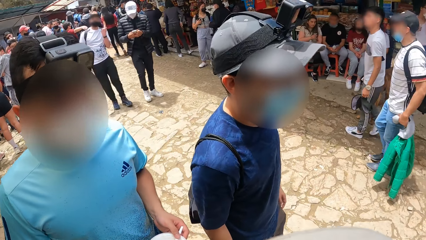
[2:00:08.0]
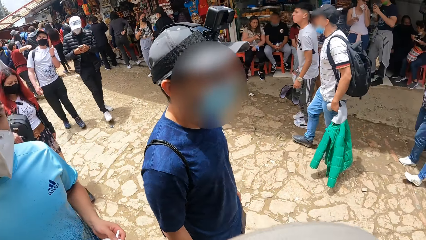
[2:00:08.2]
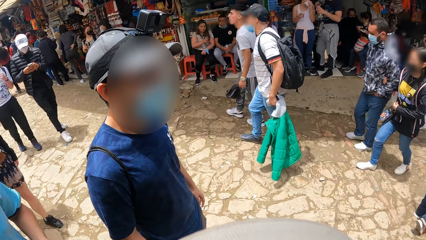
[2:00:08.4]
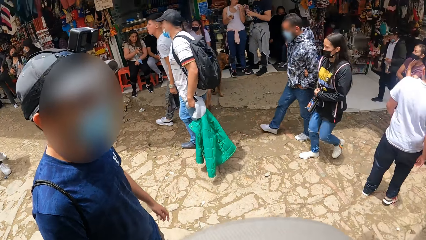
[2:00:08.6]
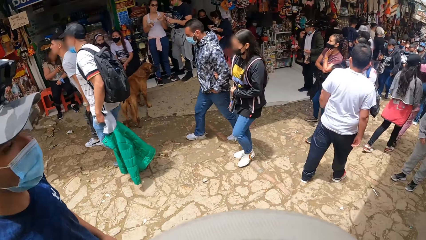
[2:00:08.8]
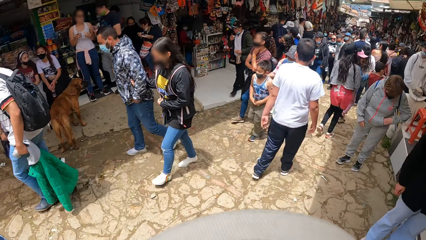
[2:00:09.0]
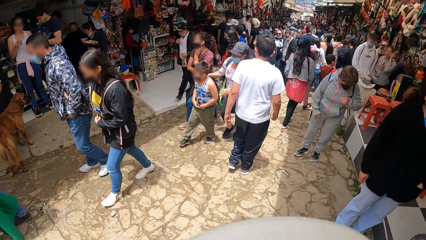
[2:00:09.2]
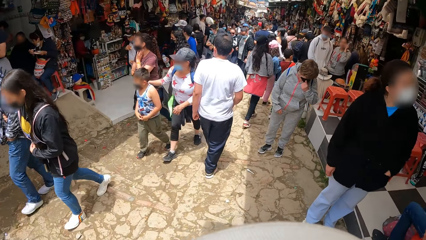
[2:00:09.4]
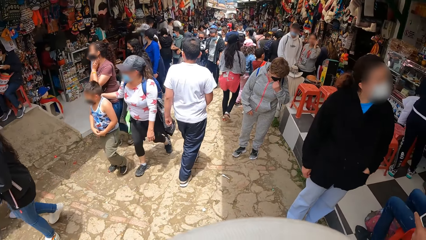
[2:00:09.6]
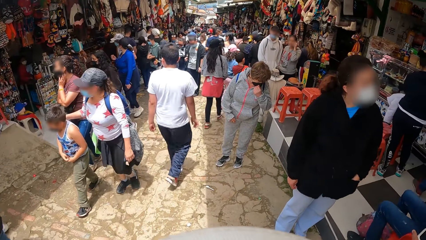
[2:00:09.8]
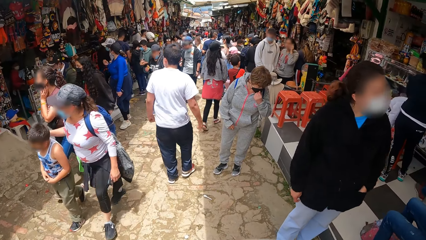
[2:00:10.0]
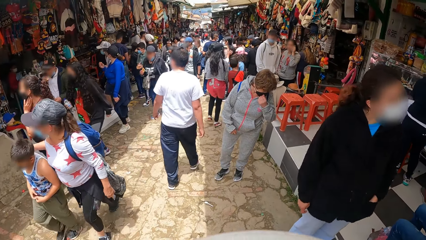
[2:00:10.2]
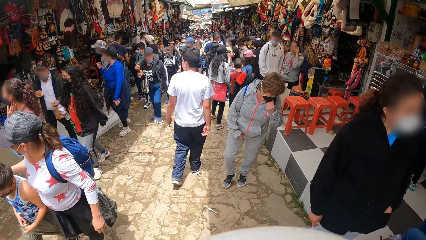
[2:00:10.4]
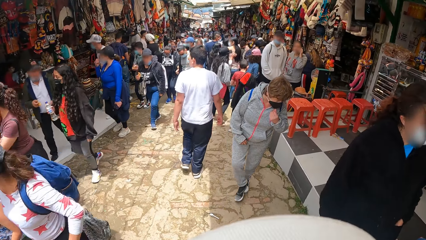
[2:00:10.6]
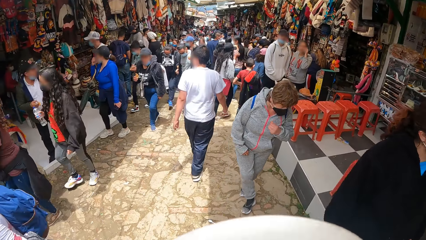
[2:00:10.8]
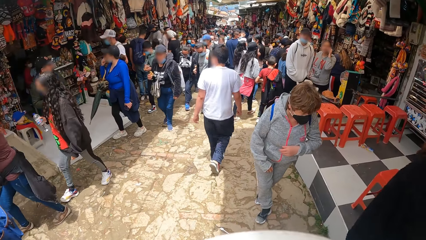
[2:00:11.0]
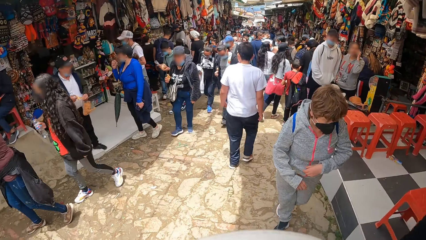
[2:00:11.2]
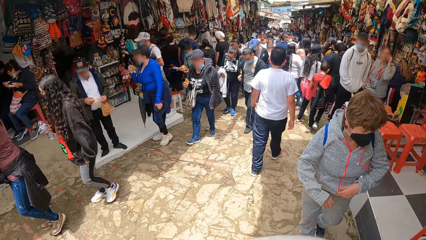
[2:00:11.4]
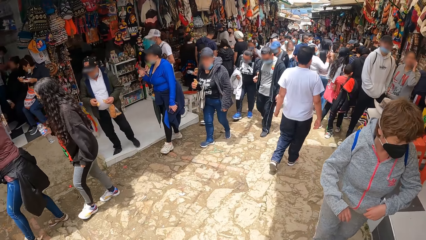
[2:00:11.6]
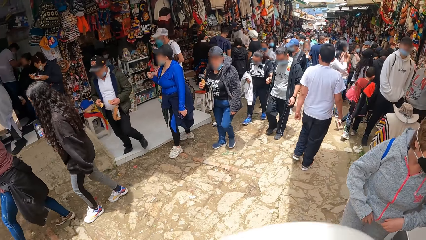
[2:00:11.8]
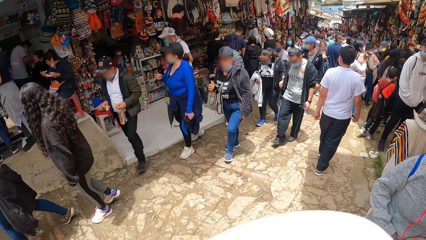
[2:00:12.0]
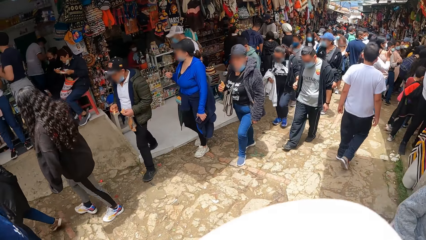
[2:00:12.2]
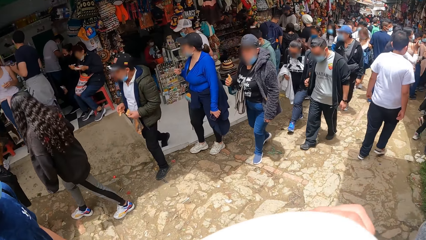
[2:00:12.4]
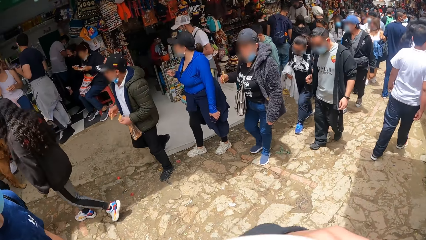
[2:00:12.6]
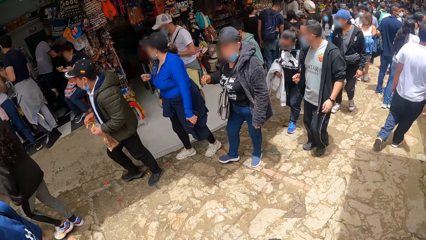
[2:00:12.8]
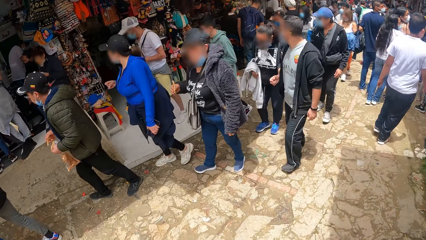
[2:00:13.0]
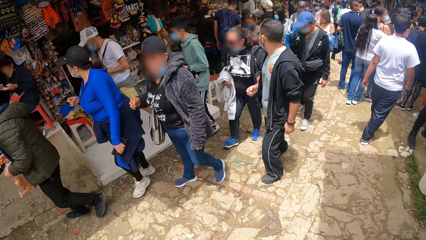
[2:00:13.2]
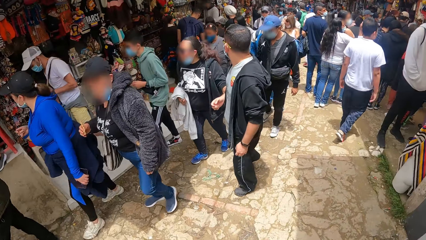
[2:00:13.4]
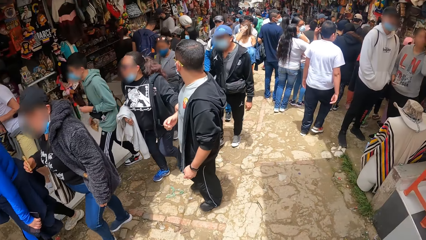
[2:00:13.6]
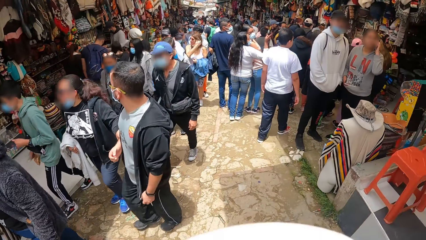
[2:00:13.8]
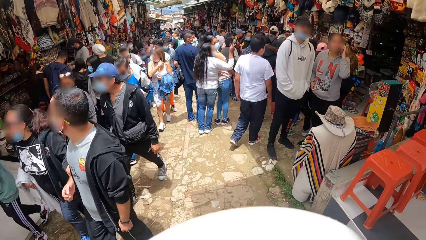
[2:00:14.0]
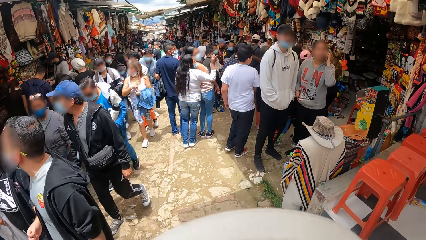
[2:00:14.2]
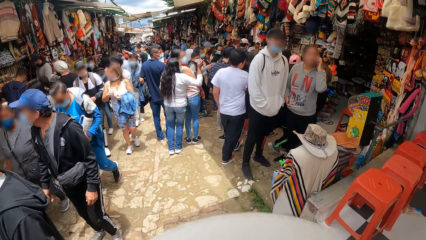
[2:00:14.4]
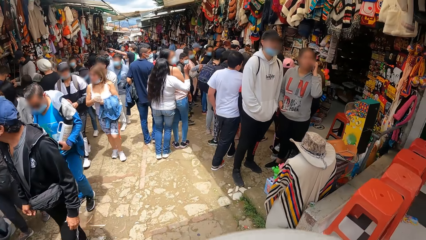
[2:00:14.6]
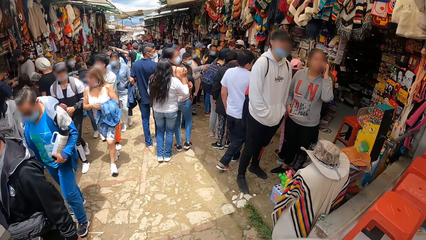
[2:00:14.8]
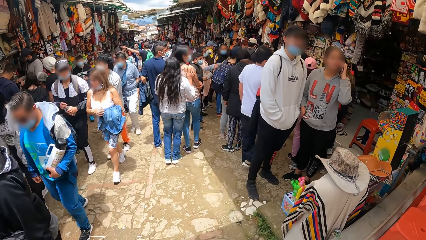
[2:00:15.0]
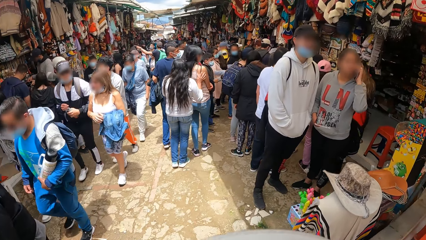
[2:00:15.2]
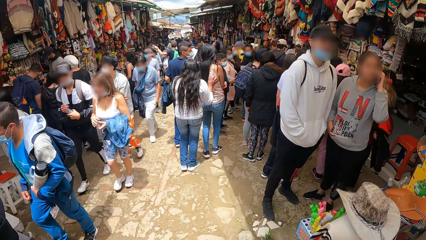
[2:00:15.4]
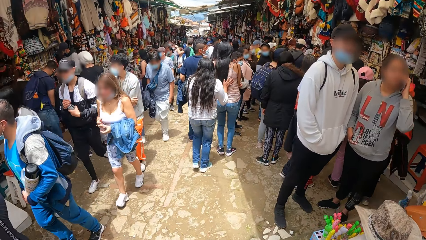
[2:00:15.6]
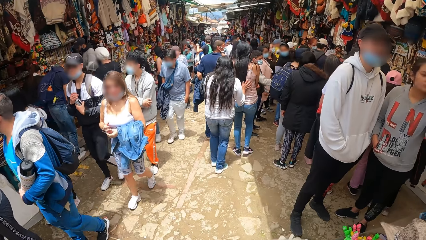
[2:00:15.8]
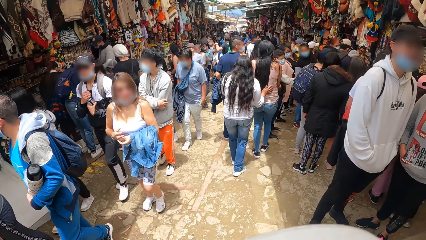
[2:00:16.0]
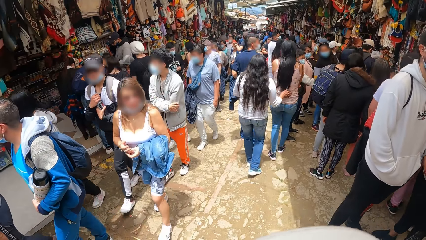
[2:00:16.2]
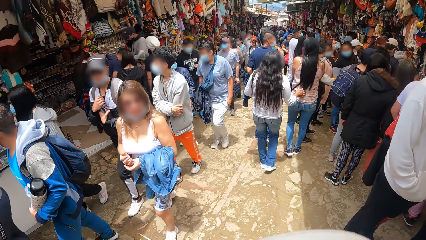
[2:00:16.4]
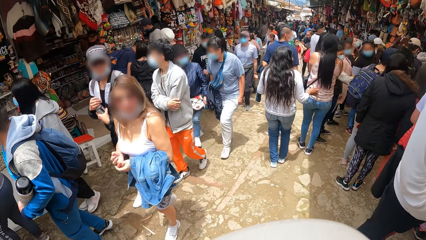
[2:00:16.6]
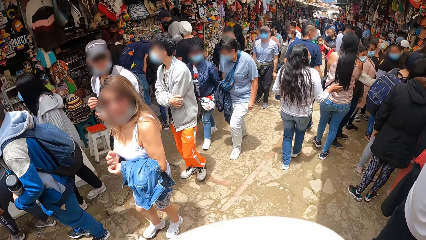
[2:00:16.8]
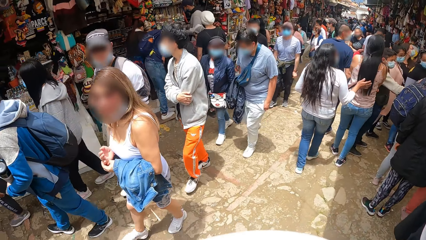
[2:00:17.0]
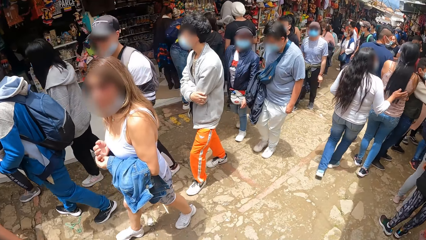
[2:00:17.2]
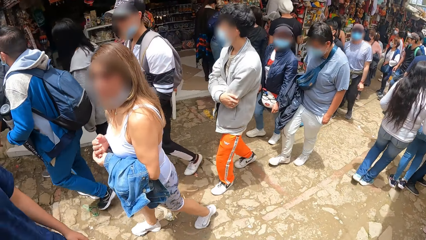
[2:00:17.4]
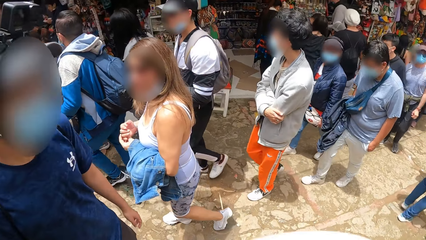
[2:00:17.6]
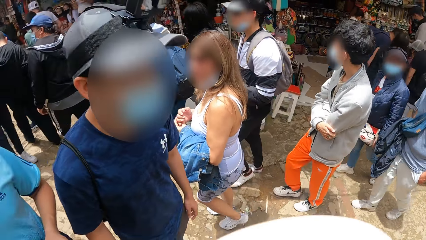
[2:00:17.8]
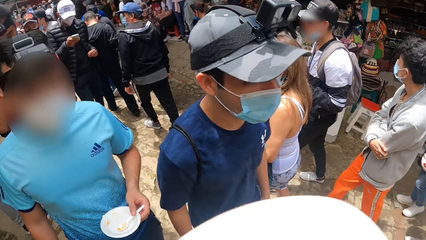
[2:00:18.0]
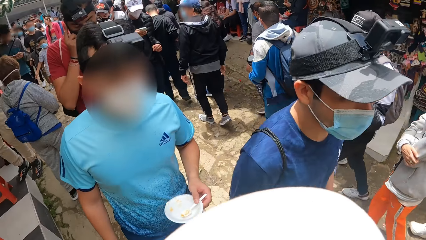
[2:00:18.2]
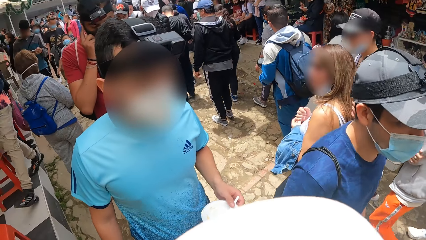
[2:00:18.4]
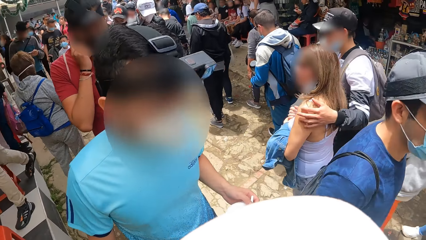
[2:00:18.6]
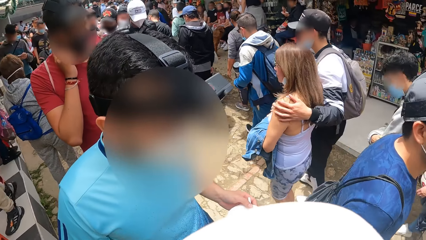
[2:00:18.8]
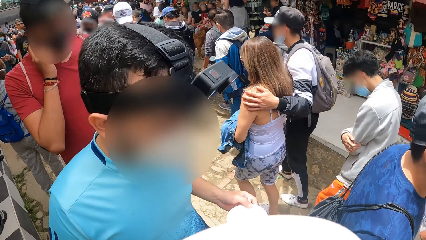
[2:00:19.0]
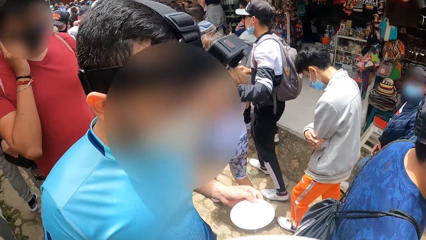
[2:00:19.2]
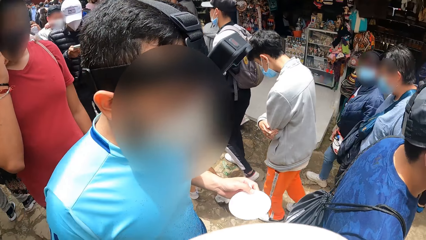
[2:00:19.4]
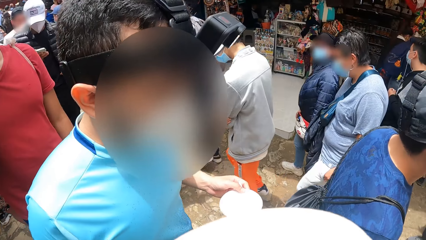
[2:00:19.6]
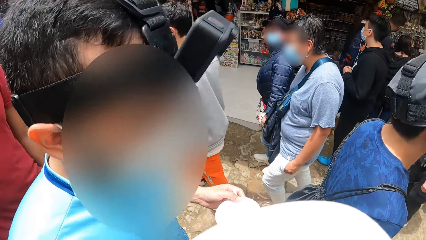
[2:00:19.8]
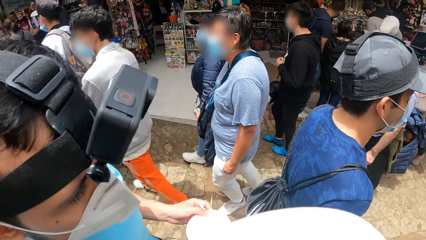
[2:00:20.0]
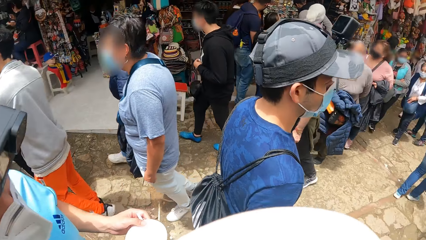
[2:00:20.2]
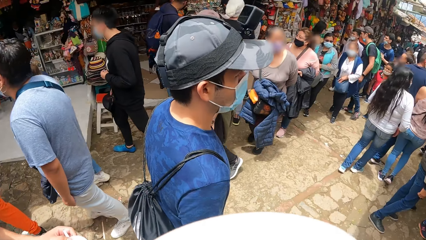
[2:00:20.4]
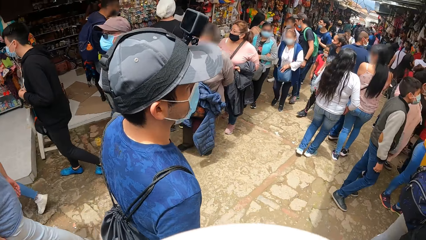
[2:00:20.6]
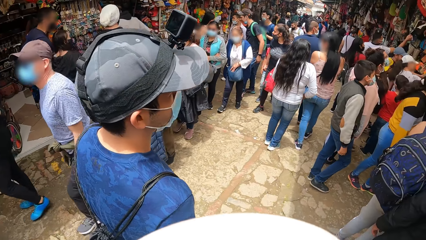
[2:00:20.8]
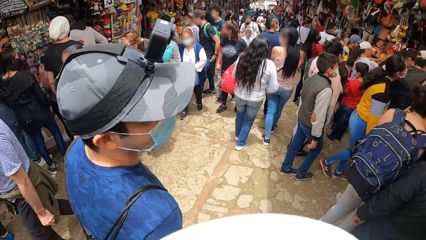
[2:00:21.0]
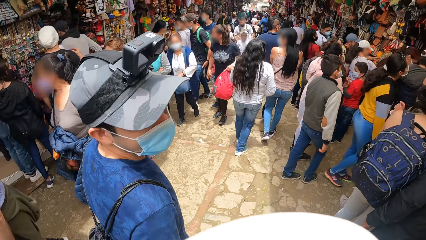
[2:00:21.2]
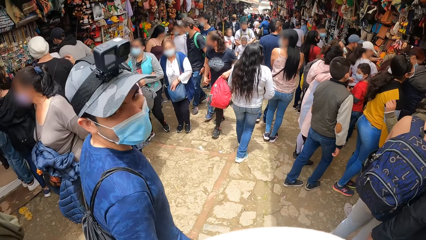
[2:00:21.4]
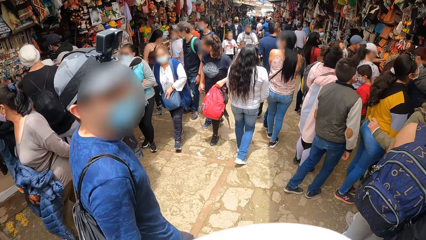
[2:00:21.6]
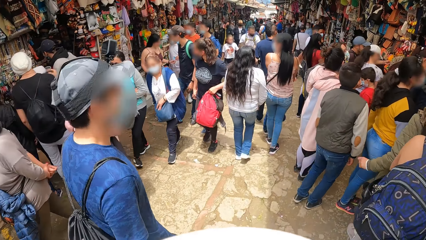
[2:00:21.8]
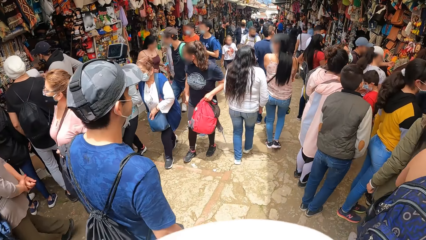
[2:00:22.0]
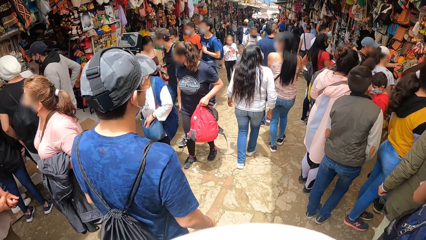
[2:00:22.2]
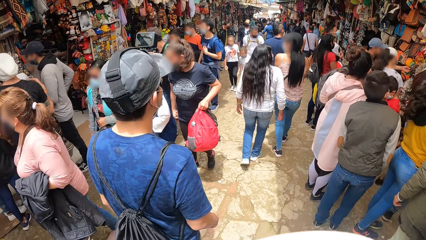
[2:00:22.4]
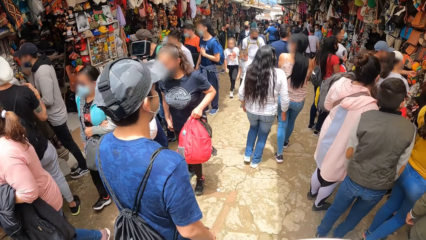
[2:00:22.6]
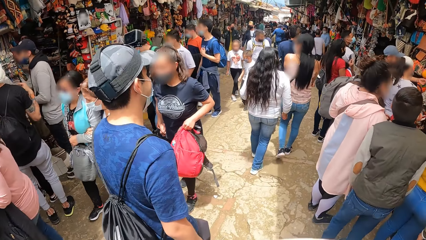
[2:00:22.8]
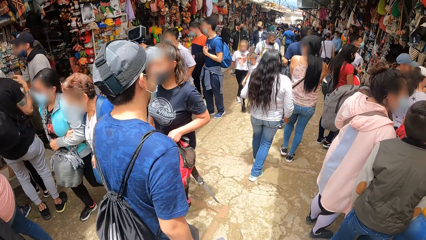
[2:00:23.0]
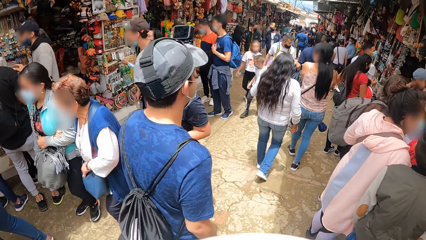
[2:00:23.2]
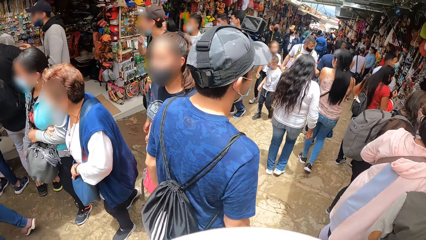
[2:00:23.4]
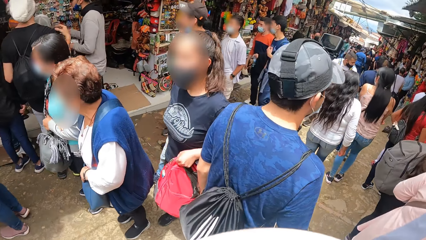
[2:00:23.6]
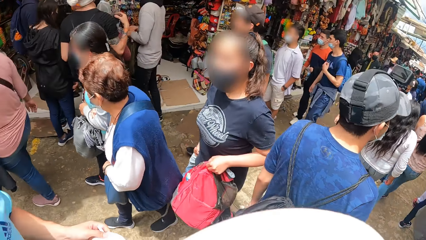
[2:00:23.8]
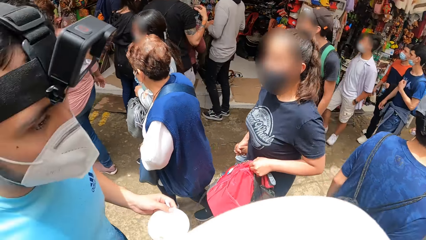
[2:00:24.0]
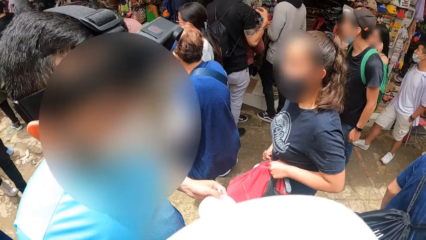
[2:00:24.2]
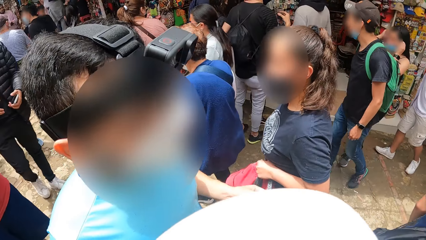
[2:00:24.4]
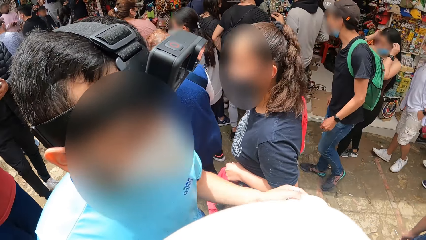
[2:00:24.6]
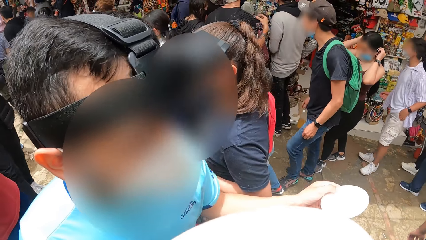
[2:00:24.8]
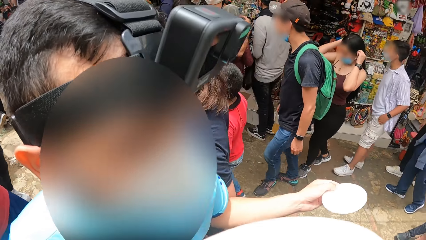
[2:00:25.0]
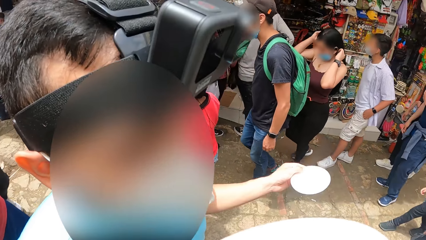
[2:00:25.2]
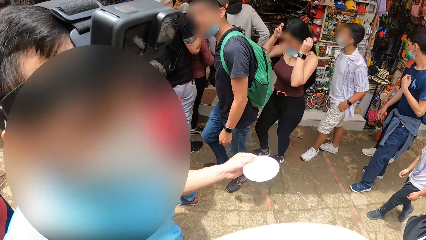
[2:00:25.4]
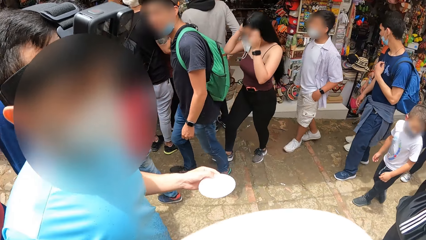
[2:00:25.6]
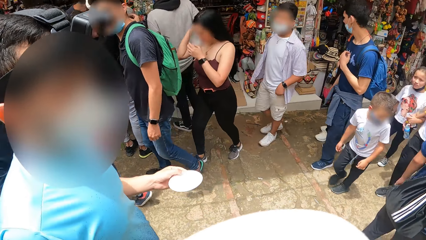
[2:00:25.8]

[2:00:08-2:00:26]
A person holds the mask with the left hand. The camera wearer walks on the walkway. A man walks past the camera wearer. The man interacts with the camera wearer. Another person holds the paper bag with the left hand. Another man interacts with the camera wearer.
